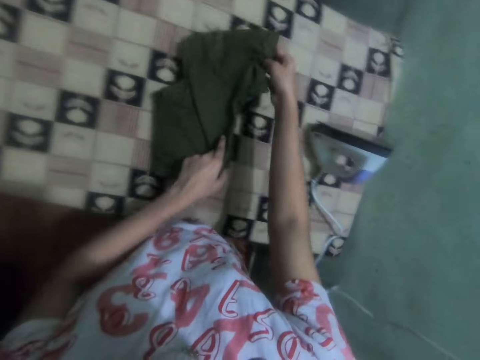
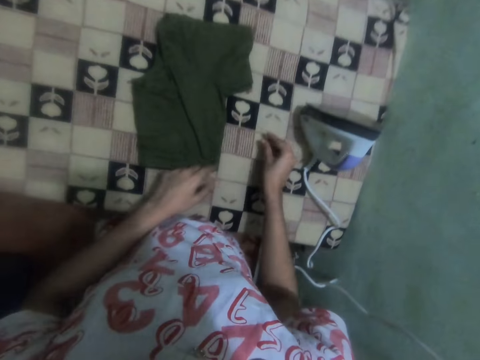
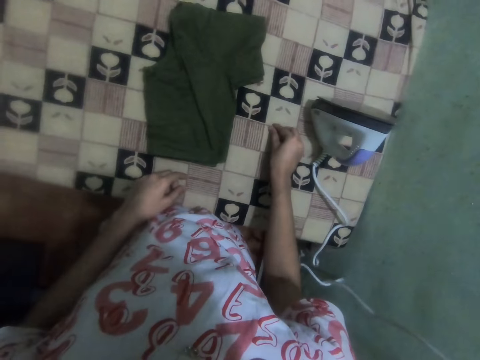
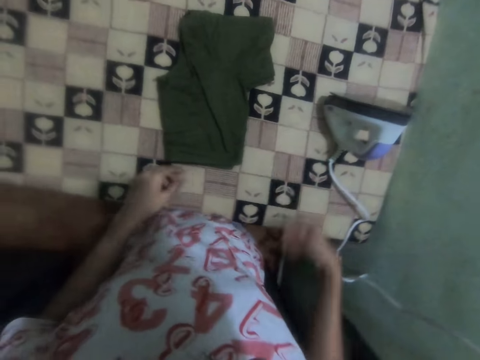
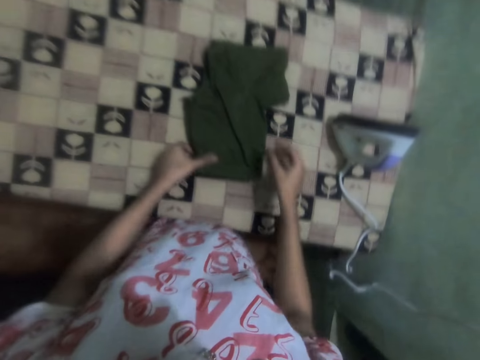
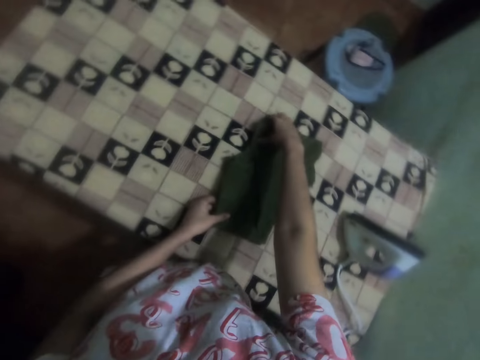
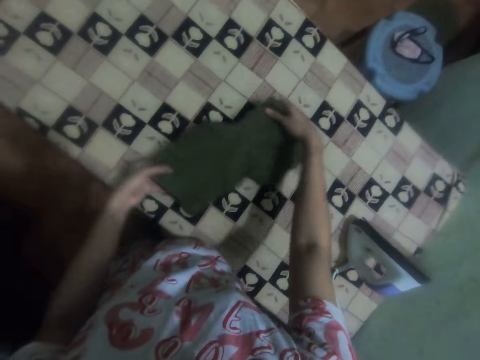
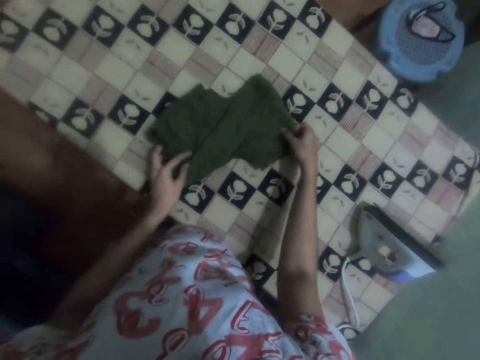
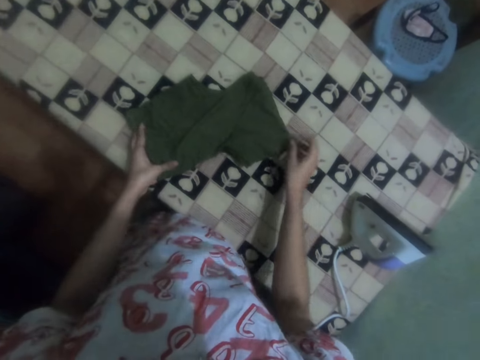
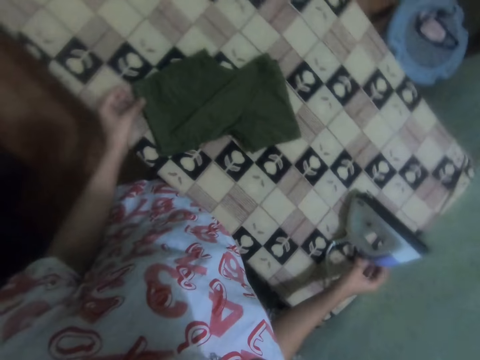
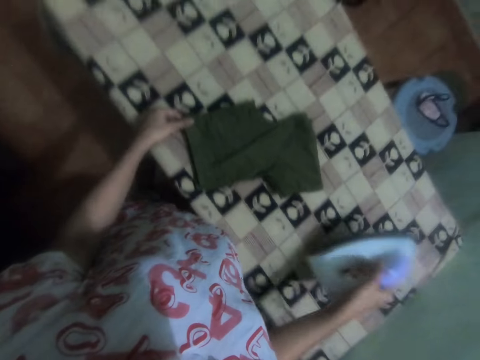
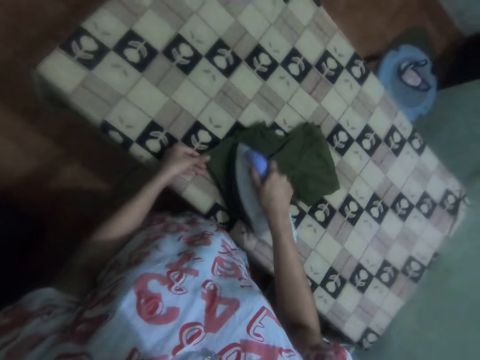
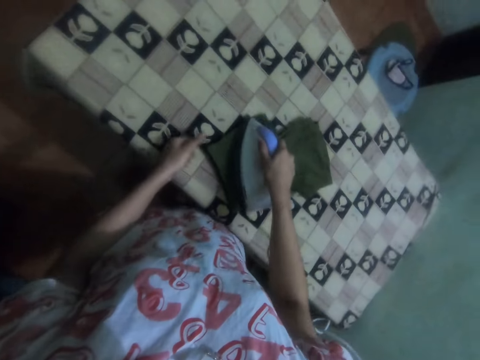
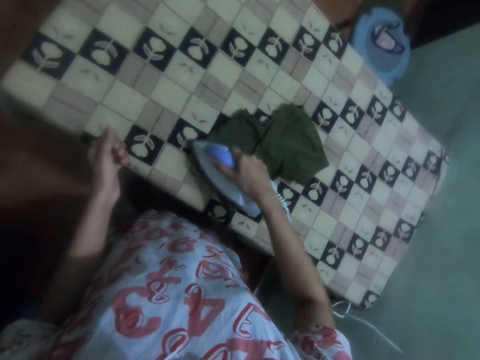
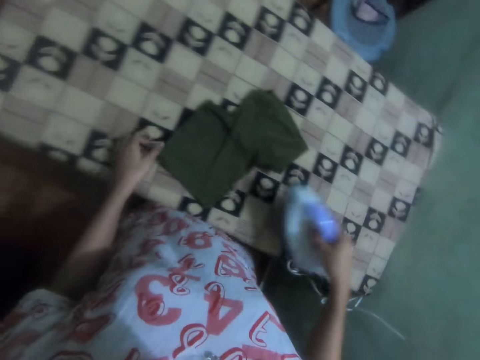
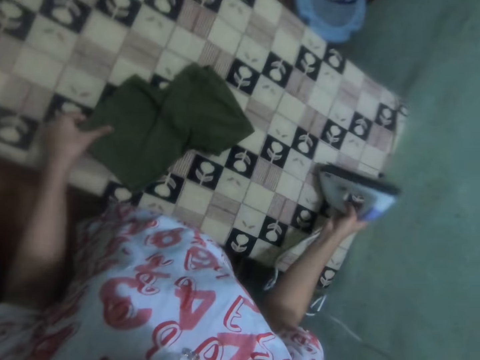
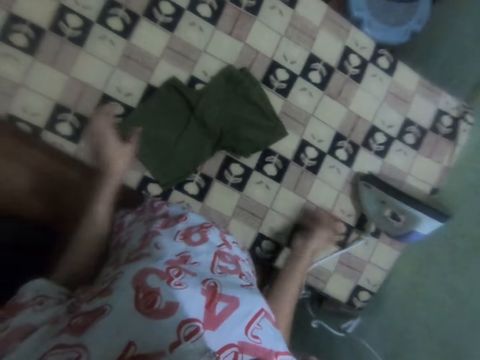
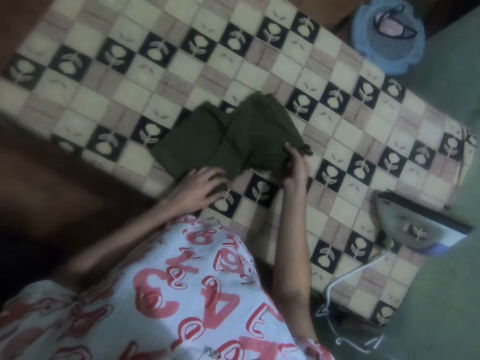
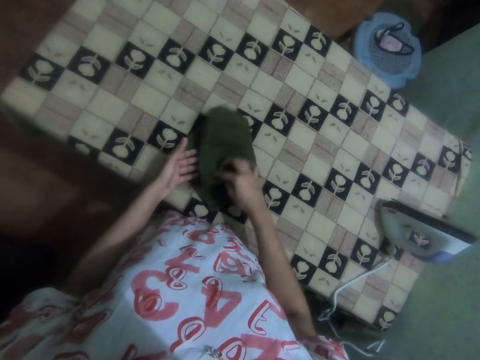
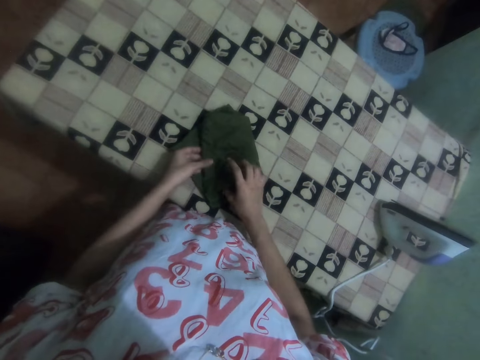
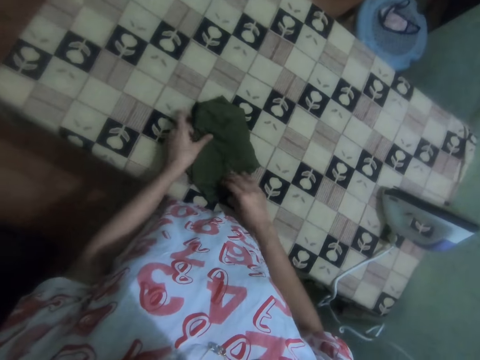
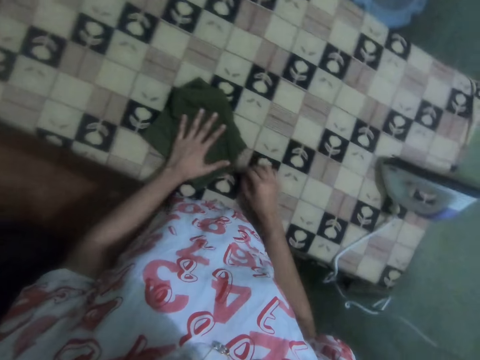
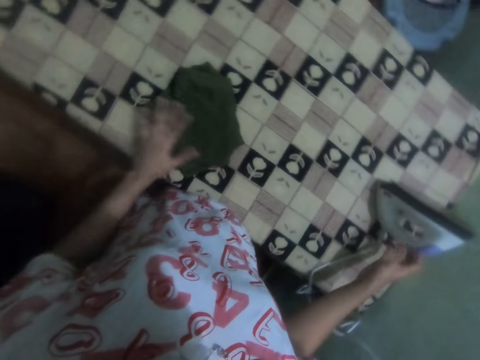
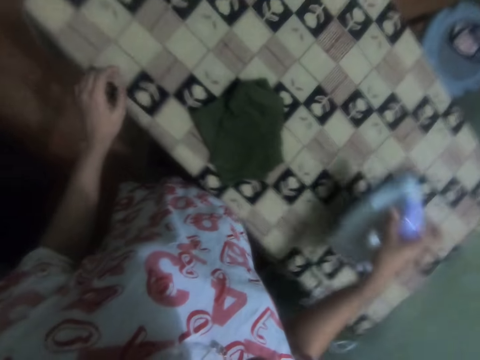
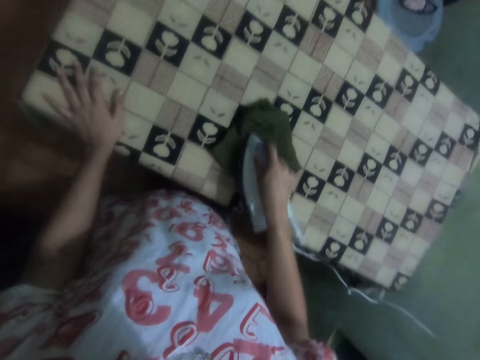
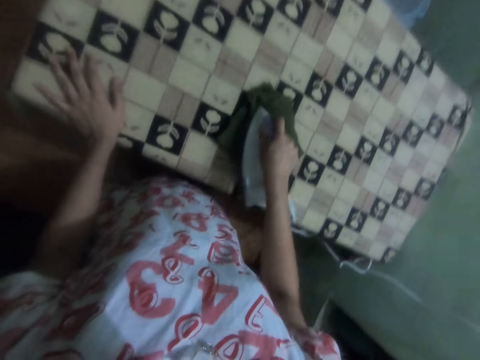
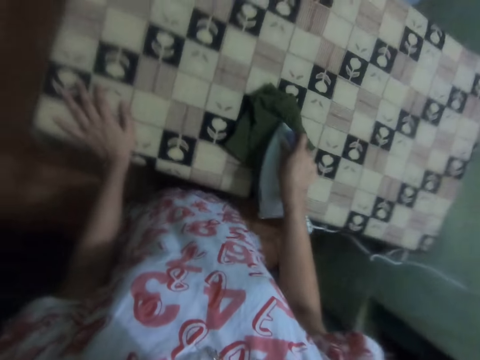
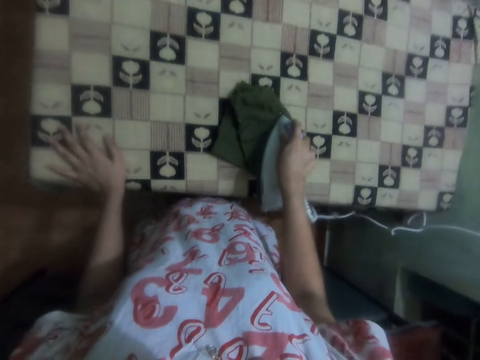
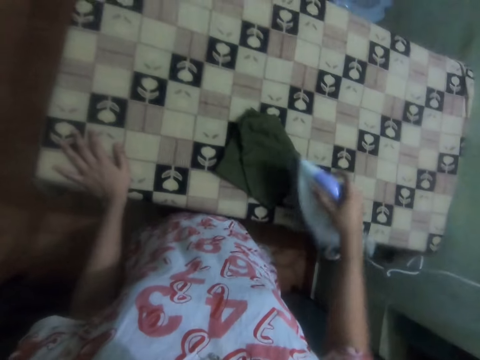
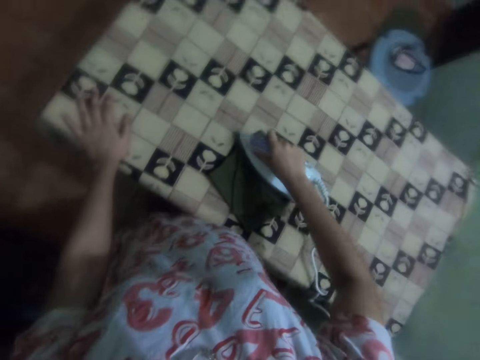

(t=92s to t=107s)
The camera wearer folds the top. They take something, throw something, and move the top on the iron board. They pick up the iron box. They iron the top. They put the iron box on the iron board. They fold the top. They pick up the iron box. They put a hand on the table. They iron the top.

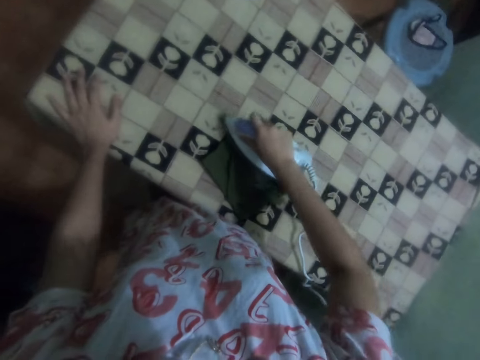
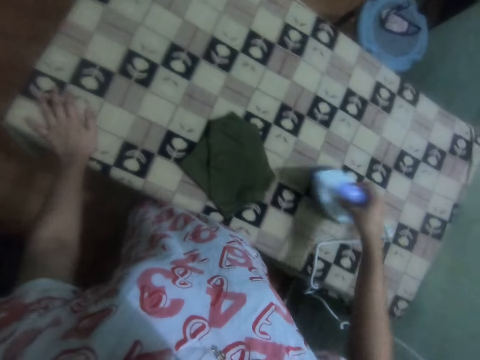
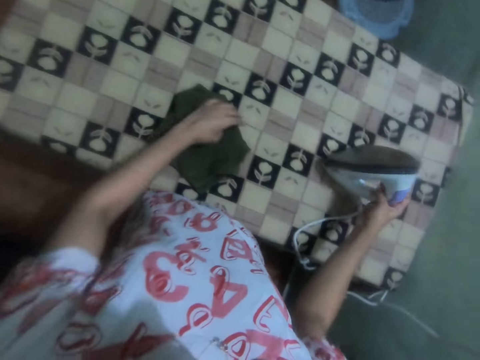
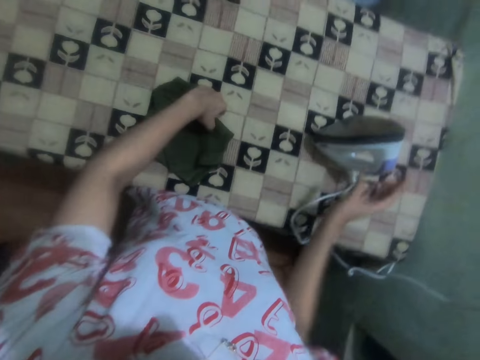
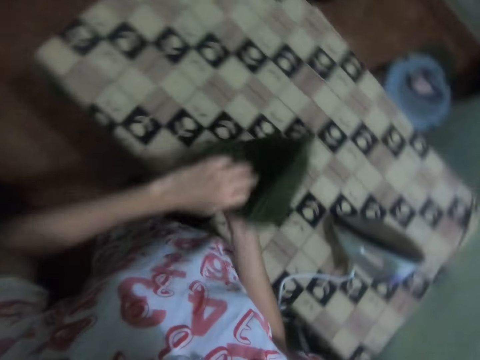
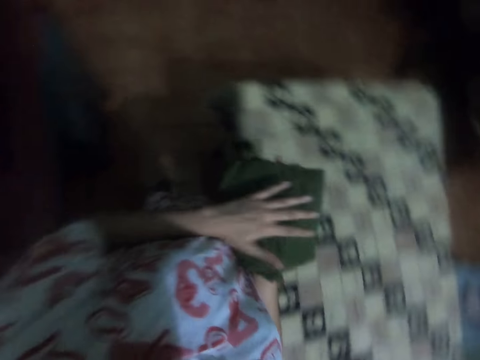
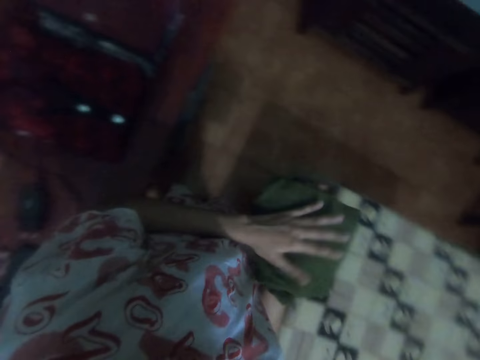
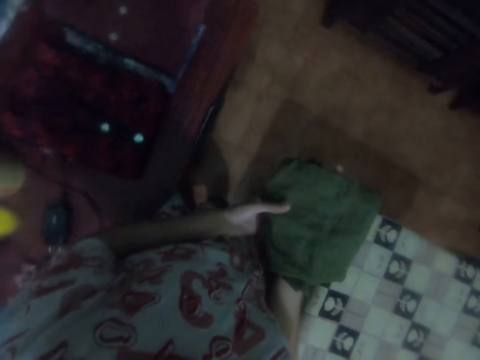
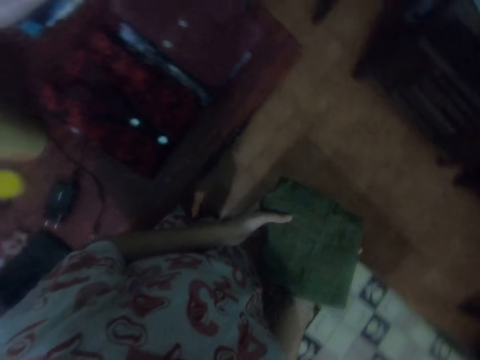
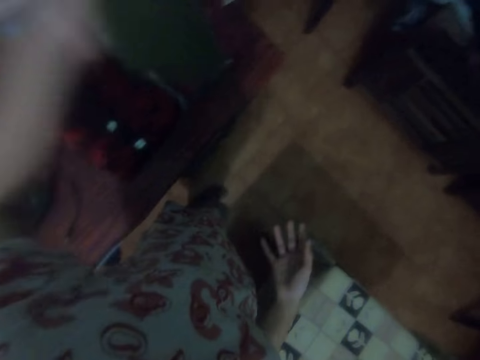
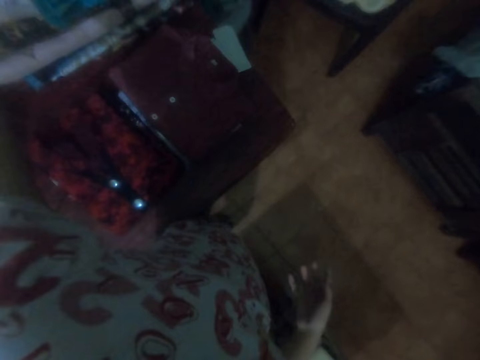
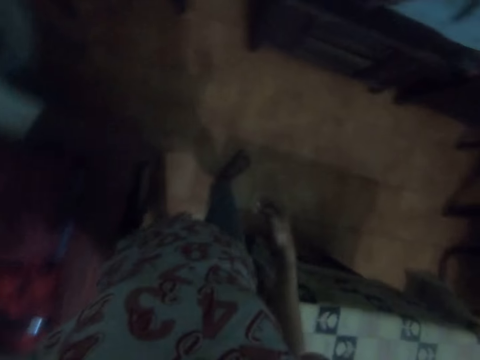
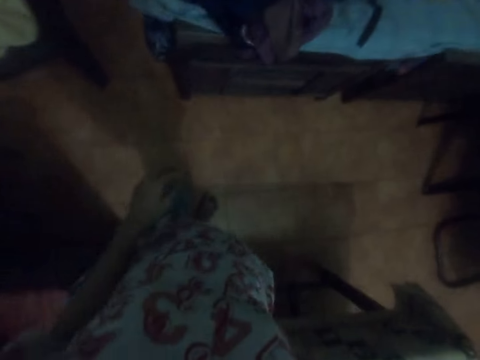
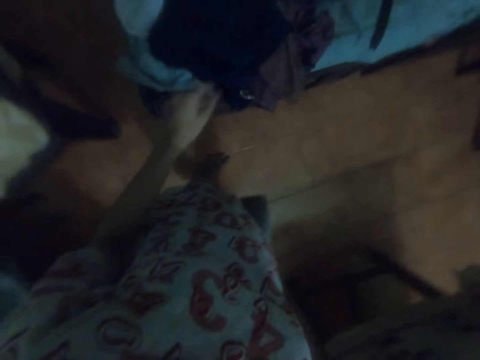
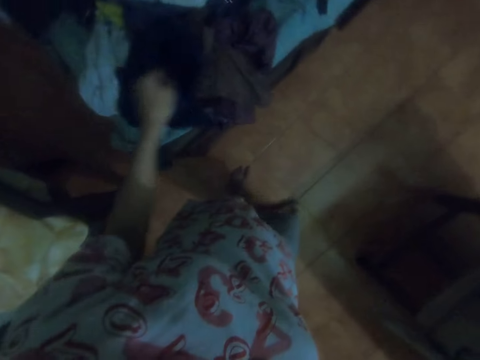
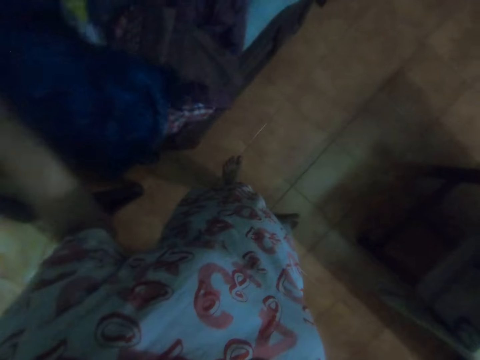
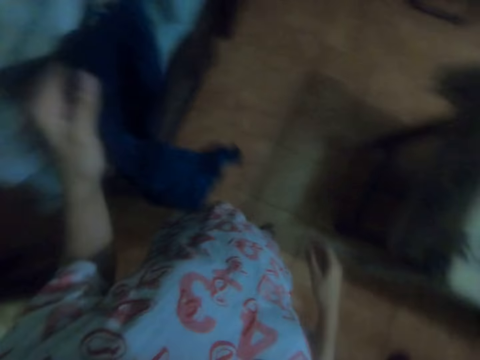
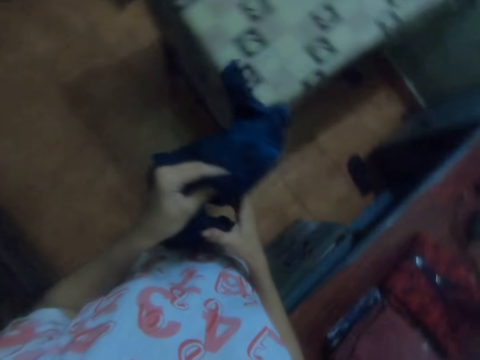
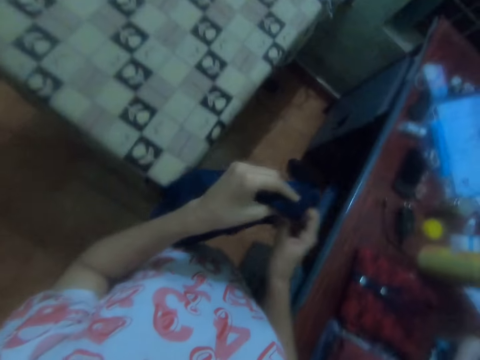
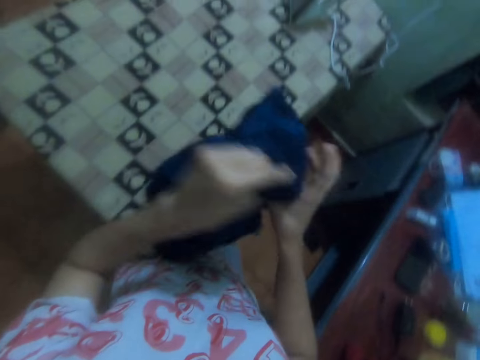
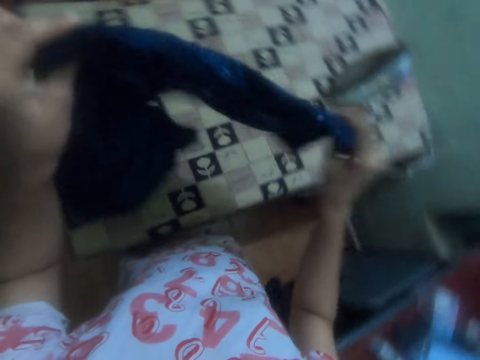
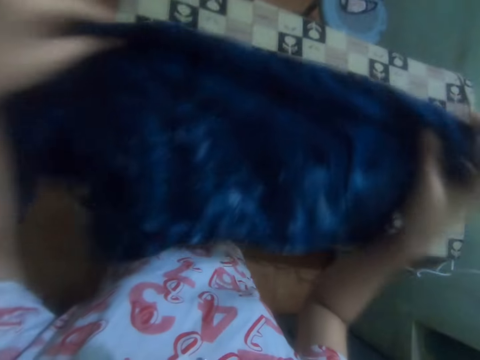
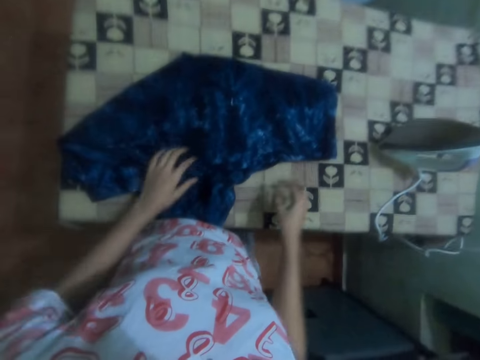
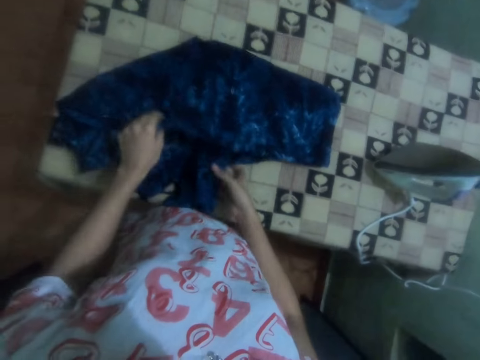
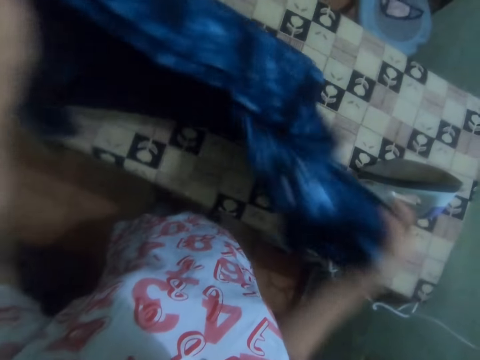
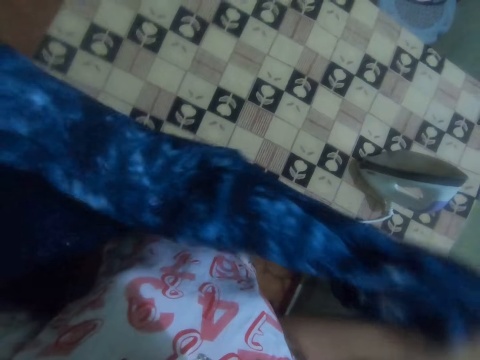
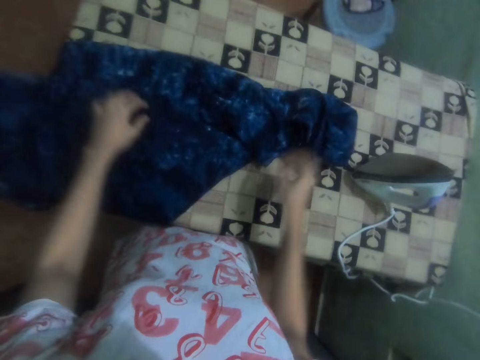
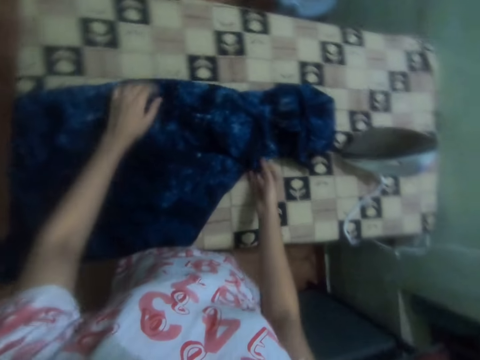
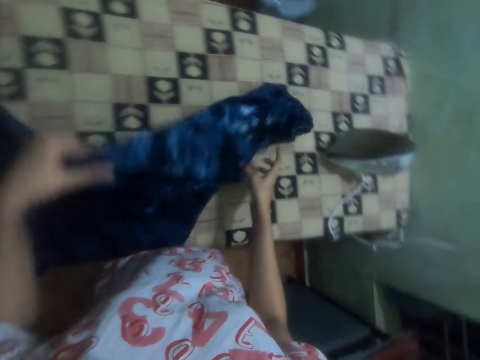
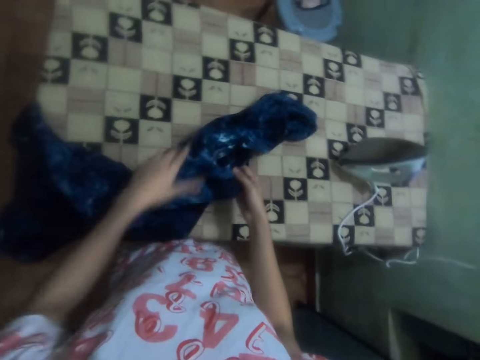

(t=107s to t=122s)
The camera wearer puts the iron box on the iron board. They take the cloth. They carry the top. They put the cloth on the right hand and walk. They put the cloth on the left hand. They put the top aside. They walk. They pick up a dress. They hold the cloth with both hands. They put the dress on the iron board. They unfold the dress.
